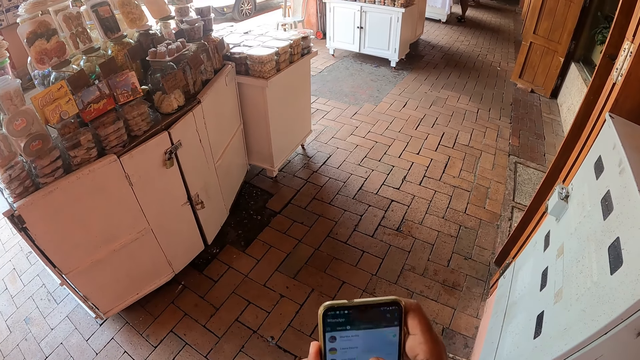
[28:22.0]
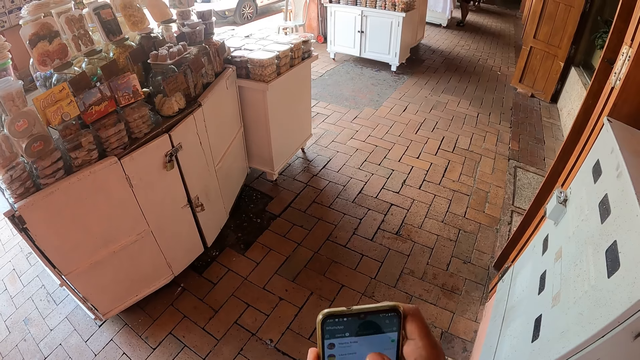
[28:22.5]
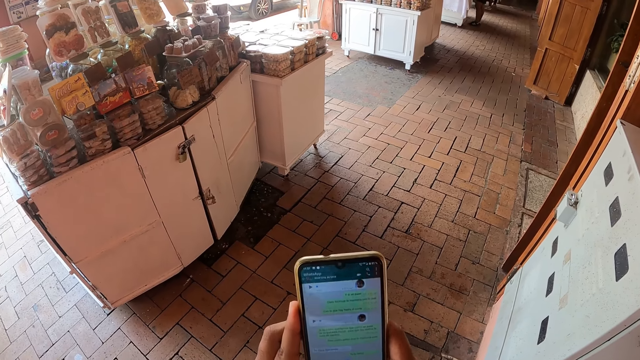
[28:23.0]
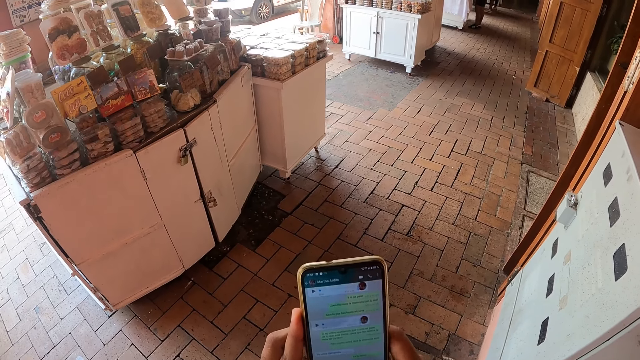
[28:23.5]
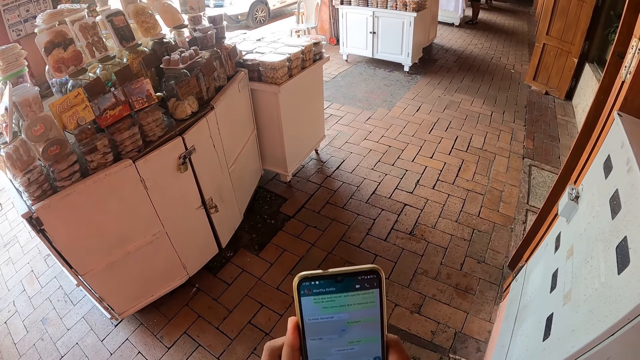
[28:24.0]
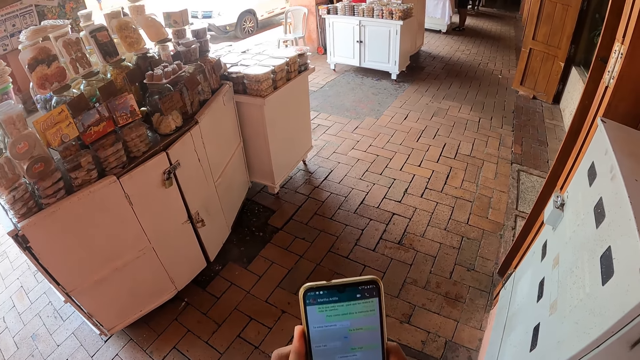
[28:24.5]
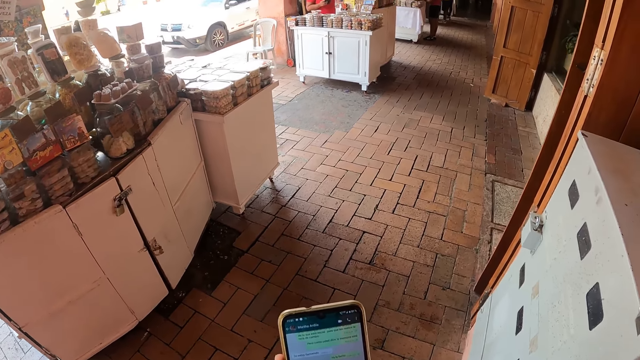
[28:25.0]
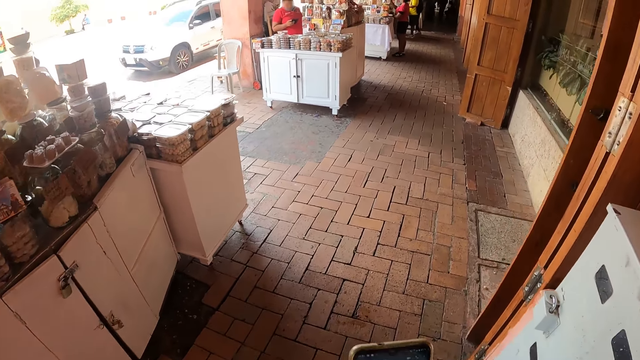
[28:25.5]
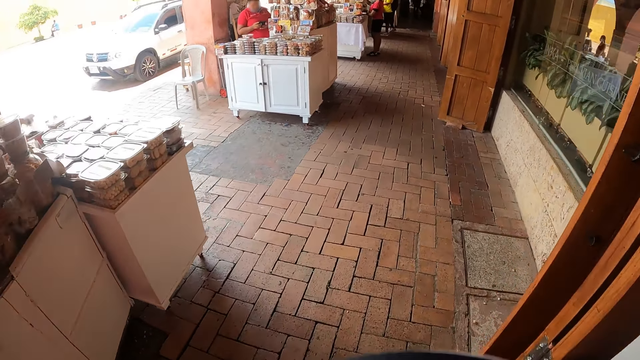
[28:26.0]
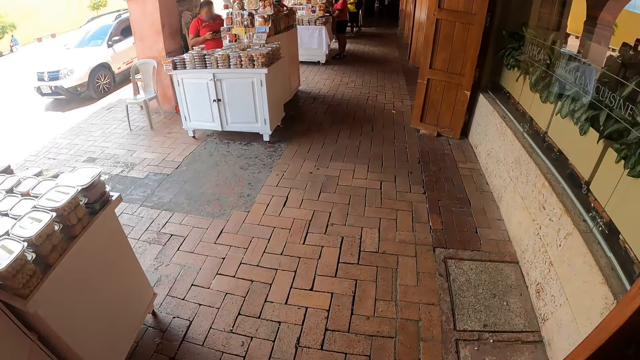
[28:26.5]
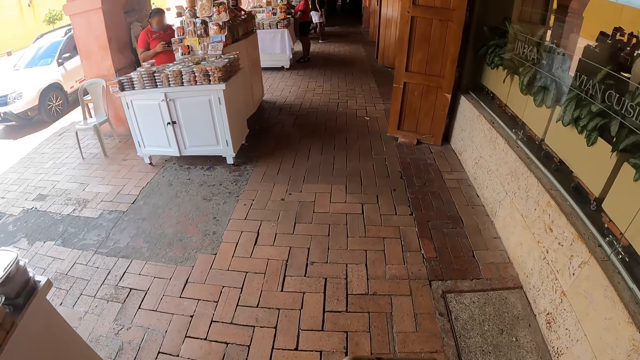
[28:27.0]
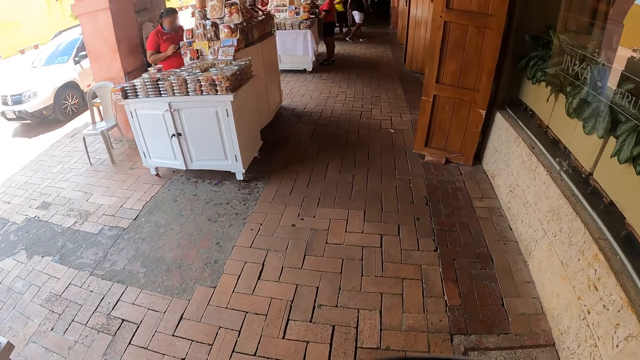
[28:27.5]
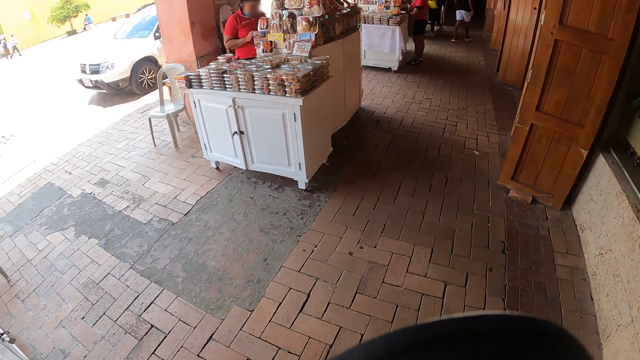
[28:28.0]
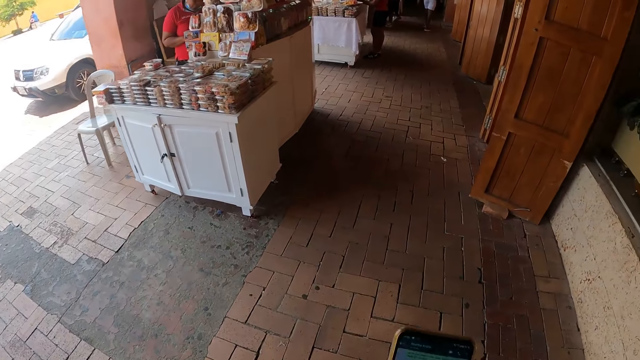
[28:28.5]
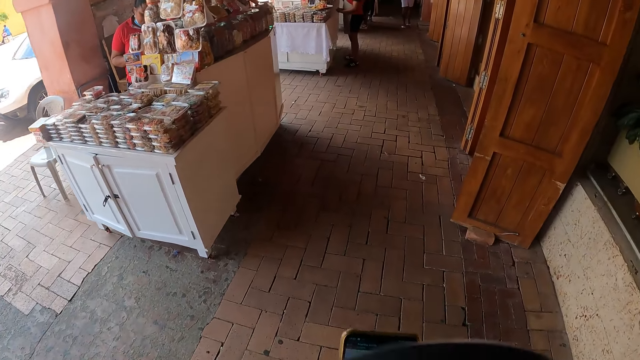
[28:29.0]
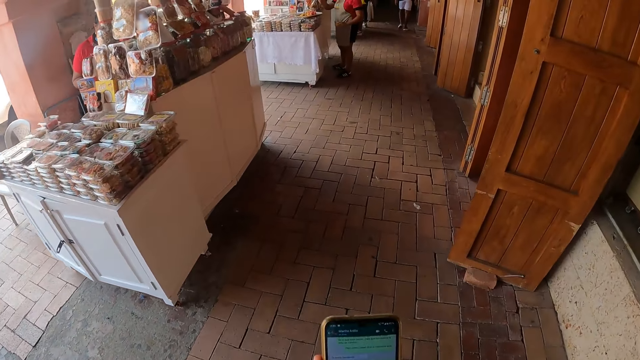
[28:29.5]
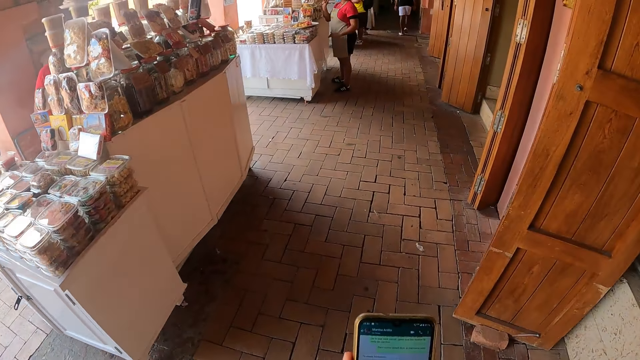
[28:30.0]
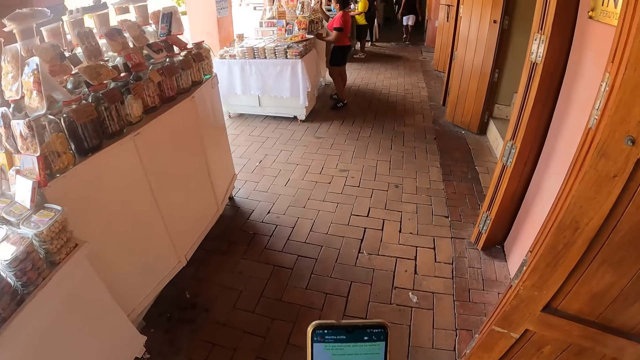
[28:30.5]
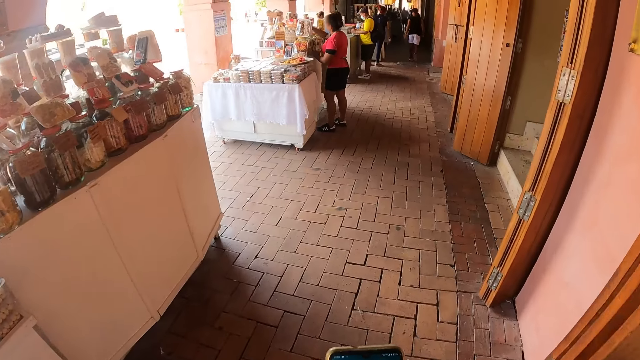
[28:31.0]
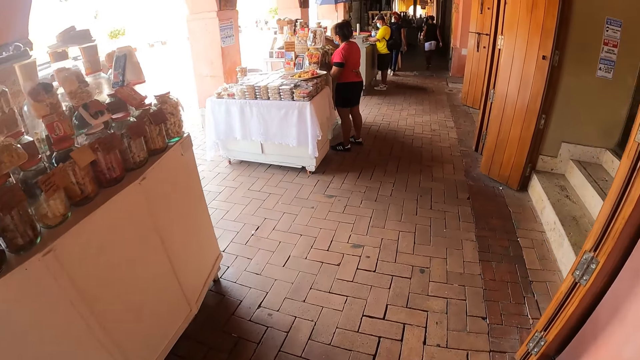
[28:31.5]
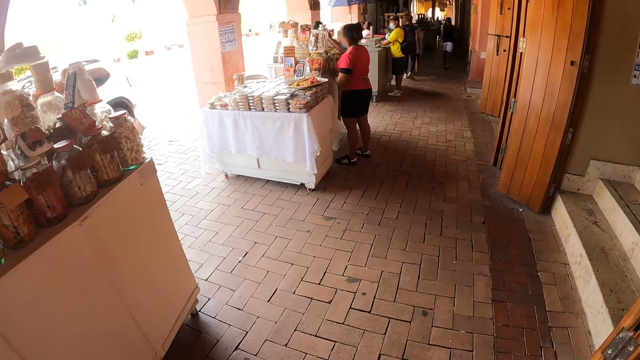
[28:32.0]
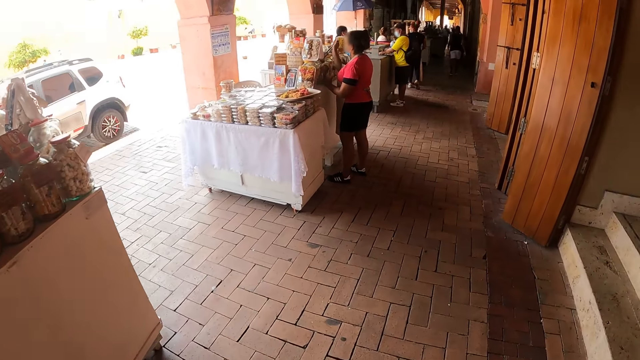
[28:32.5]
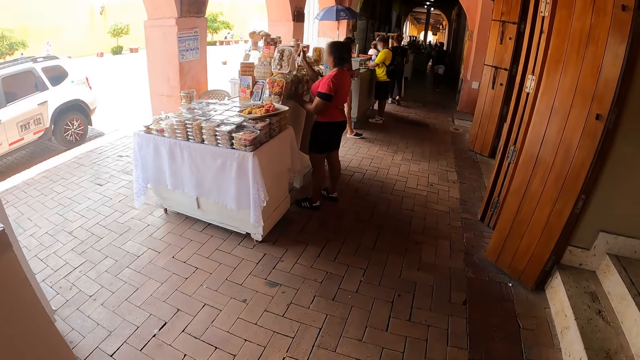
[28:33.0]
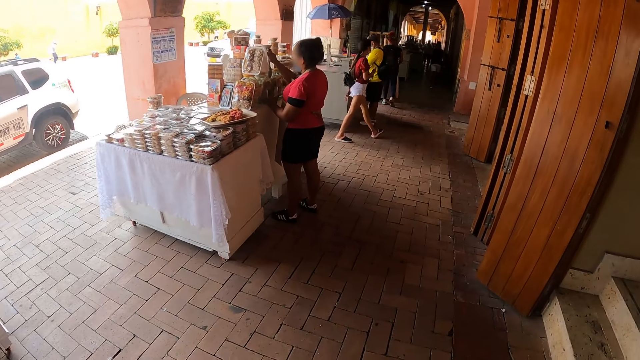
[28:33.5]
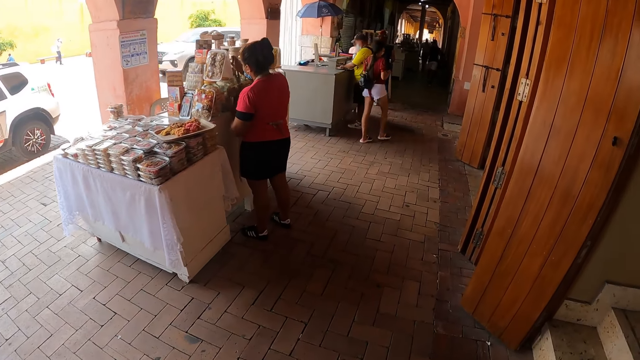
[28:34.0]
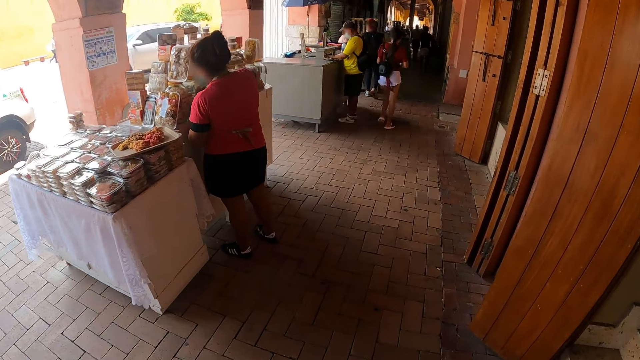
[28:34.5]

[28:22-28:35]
The camera wearer walks in the vendor corridor. He holds the phone and operates the phone. He touches his phone. He walks in the vendor corridor.

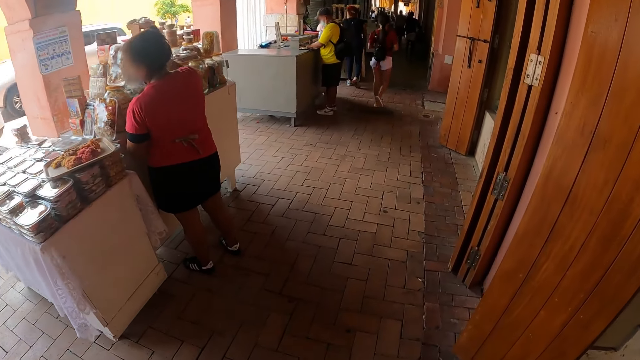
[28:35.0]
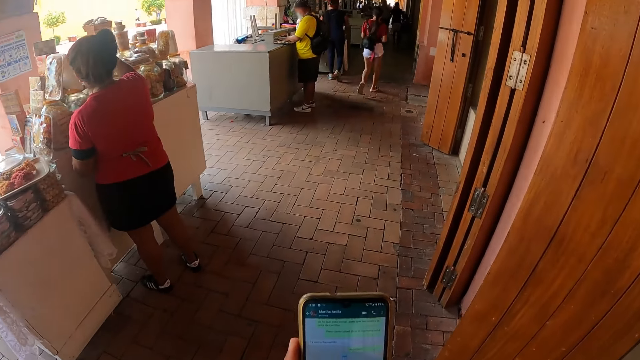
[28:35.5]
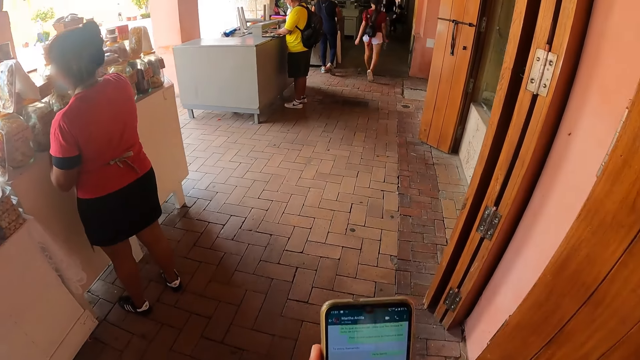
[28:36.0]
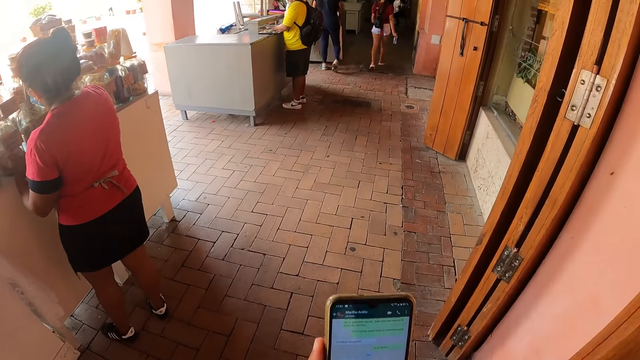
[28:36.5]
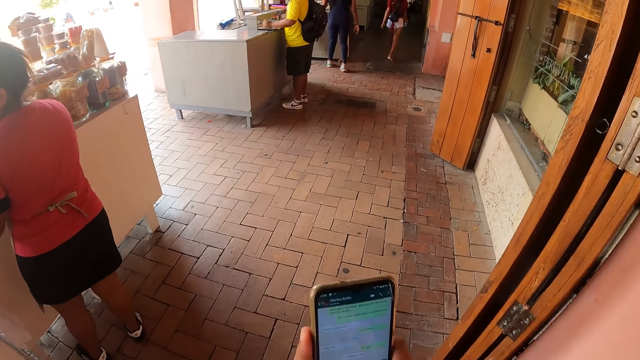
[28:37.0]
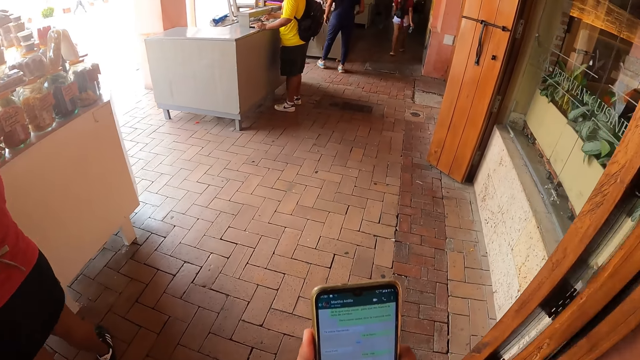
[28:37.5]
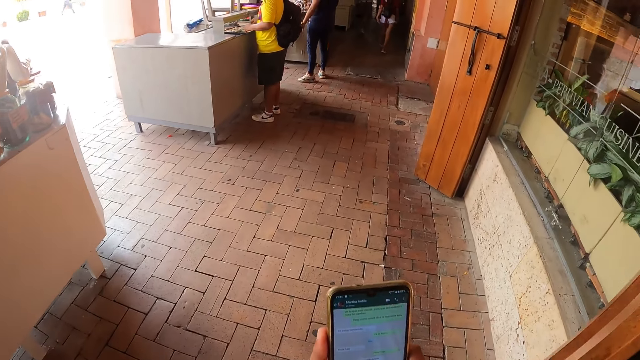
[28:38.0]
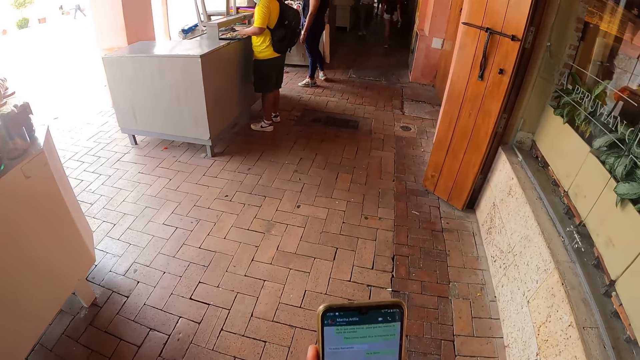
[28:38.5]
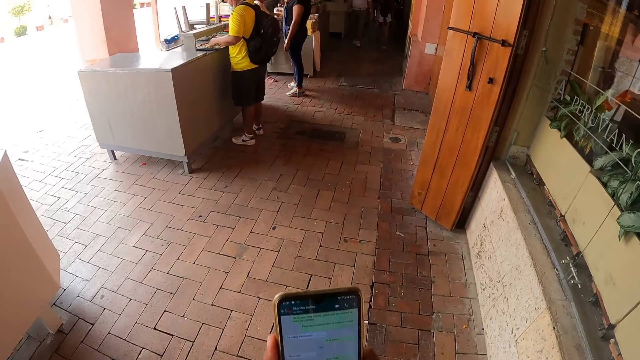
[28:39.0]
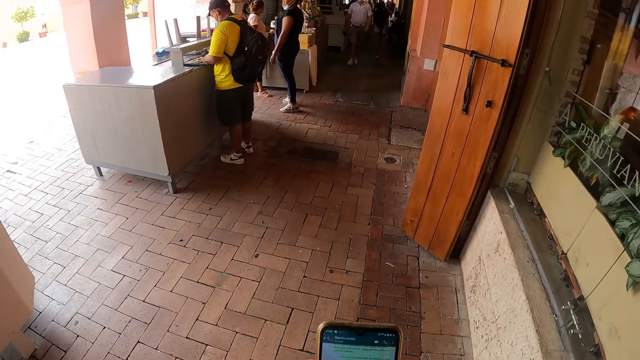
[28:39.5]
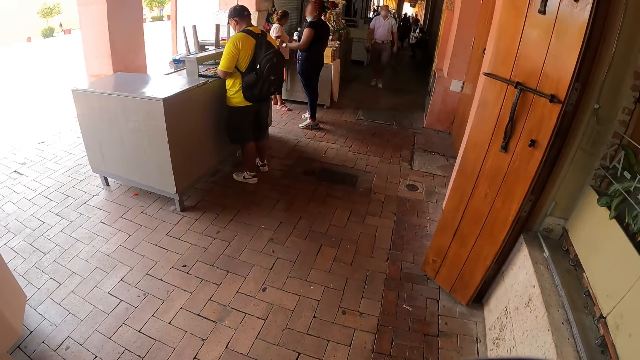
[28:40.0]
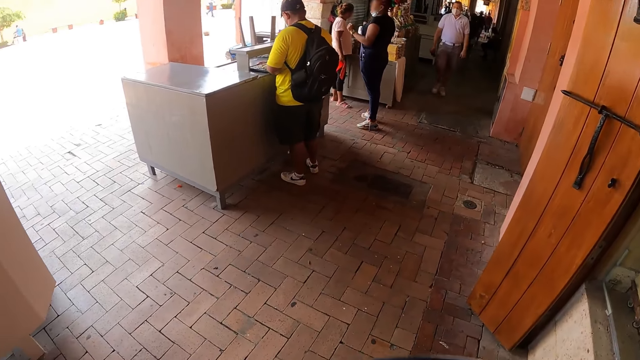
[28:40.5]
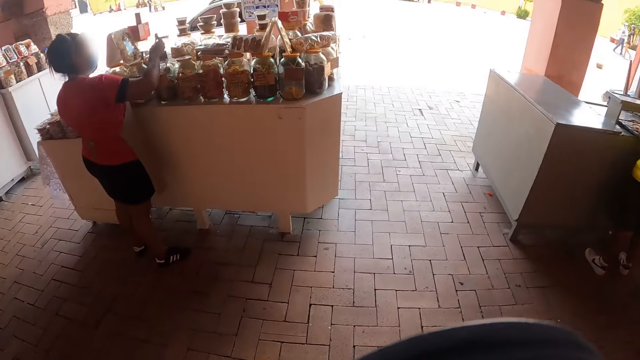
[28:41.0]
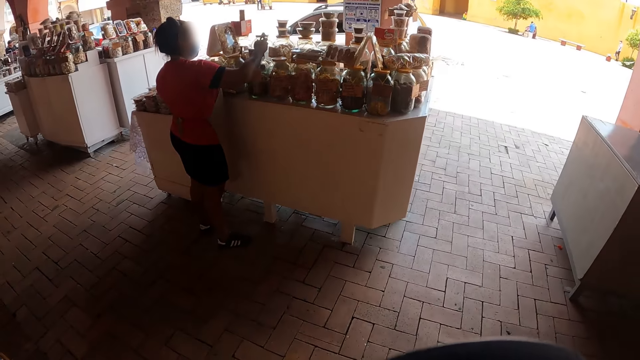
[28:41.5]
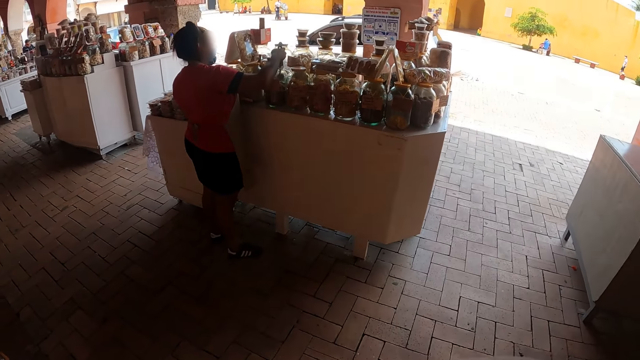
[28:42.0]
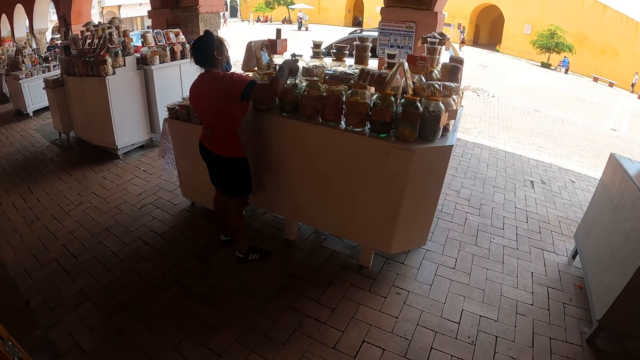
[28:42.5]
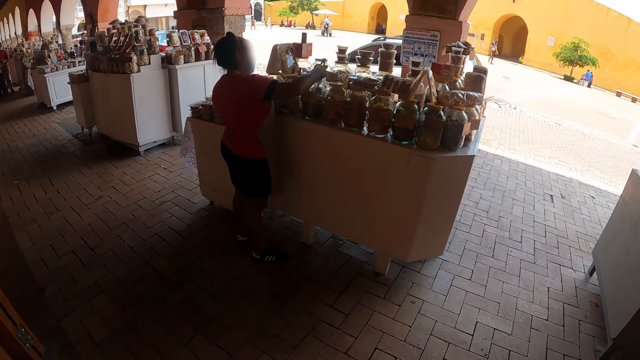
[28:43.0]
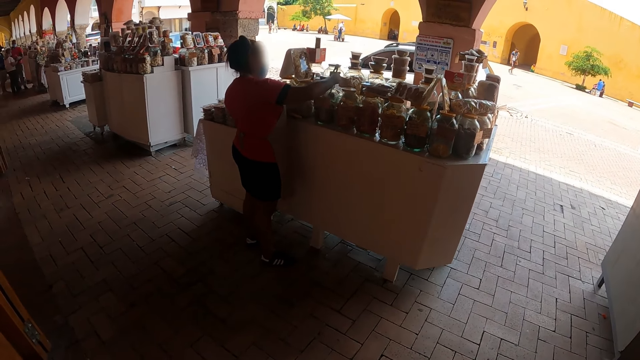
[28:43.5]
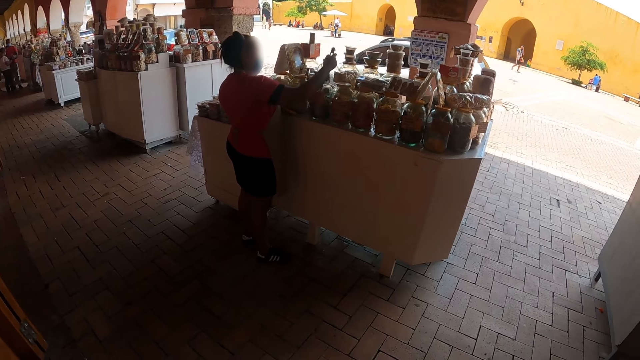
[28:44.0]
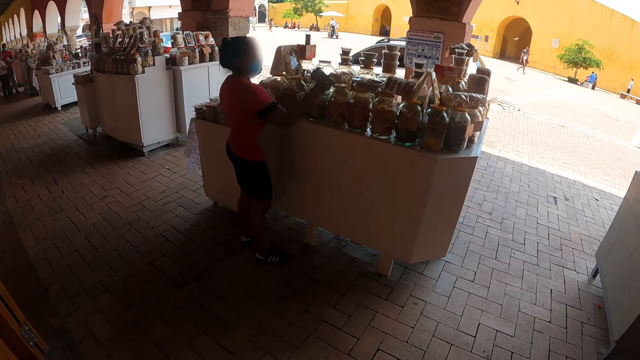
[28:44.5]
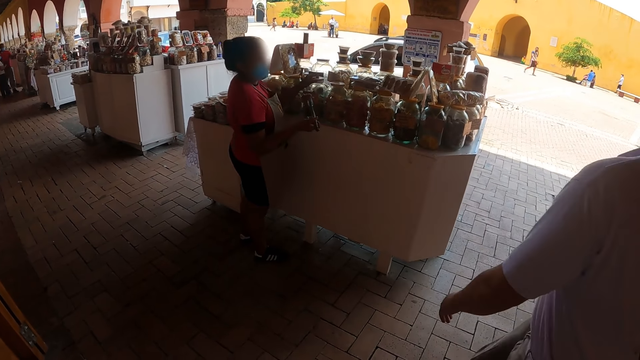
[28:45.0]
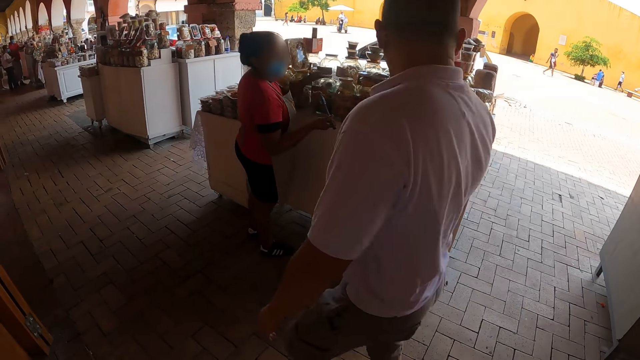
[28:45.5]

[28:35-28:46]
The camera wearer looks at the phone. He touches his phone. He looks at a woman. He looks around.
